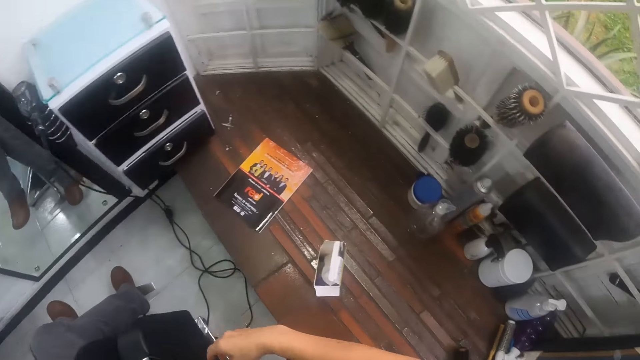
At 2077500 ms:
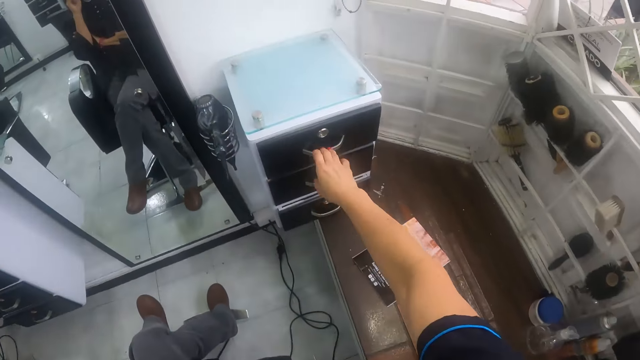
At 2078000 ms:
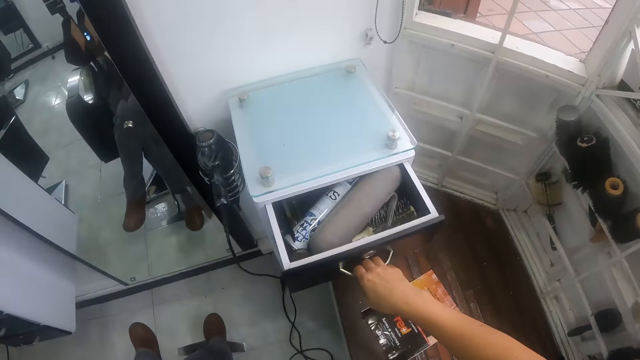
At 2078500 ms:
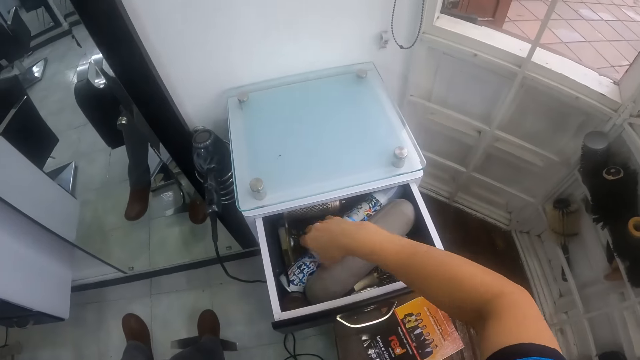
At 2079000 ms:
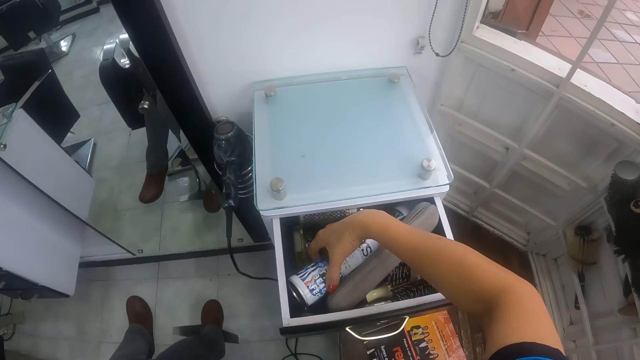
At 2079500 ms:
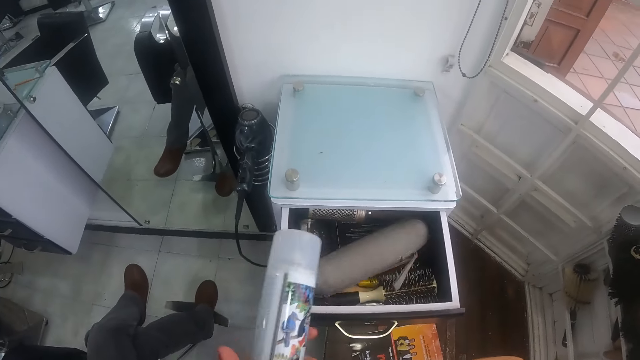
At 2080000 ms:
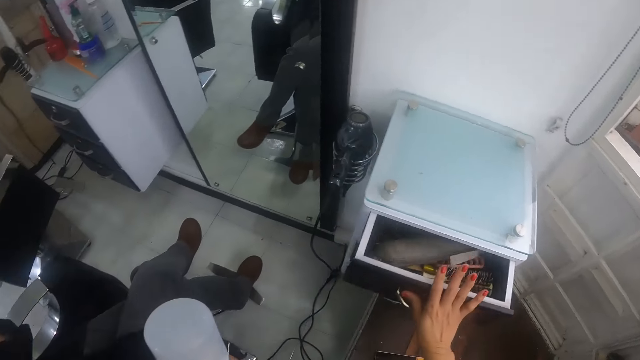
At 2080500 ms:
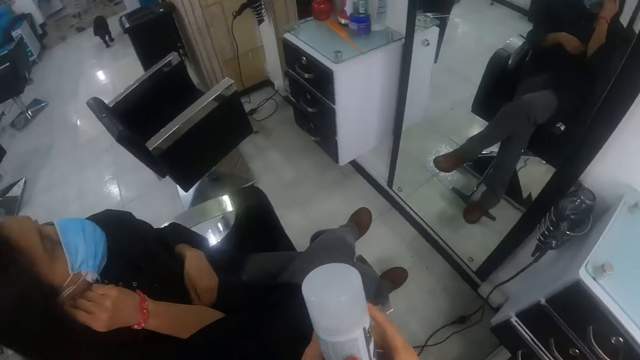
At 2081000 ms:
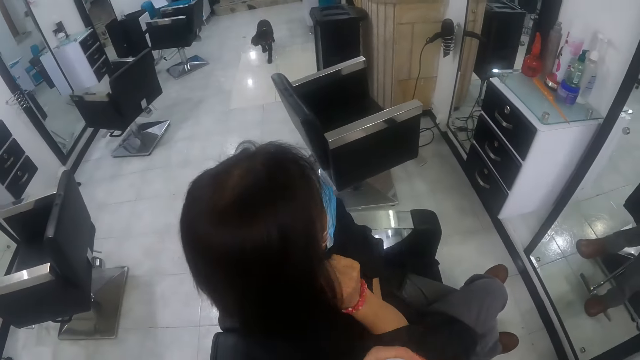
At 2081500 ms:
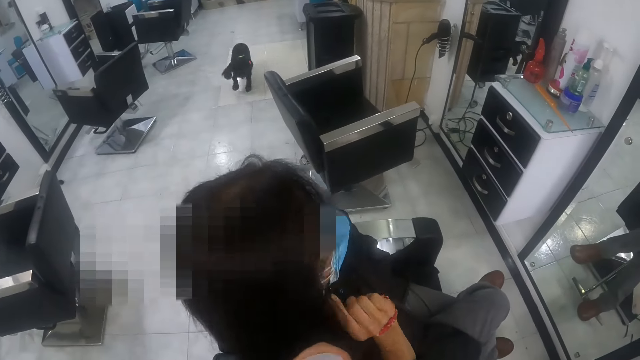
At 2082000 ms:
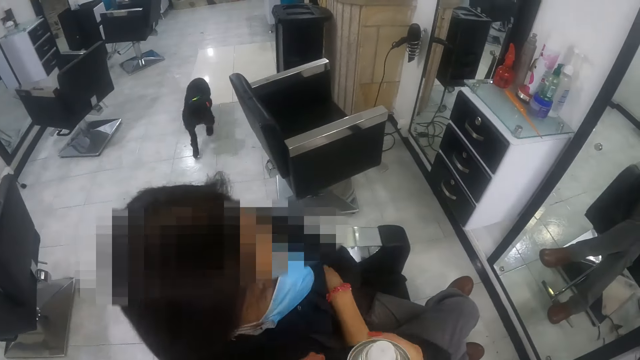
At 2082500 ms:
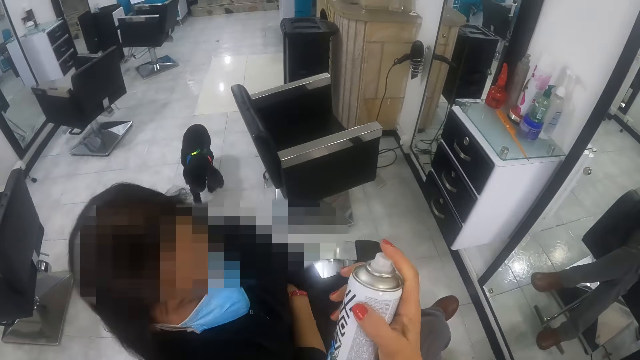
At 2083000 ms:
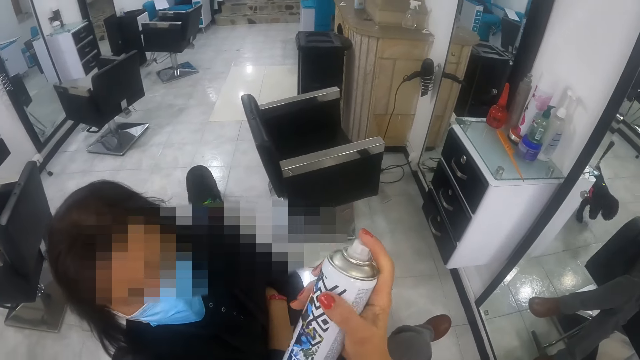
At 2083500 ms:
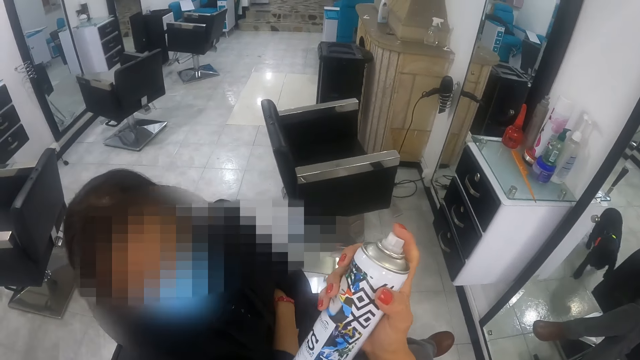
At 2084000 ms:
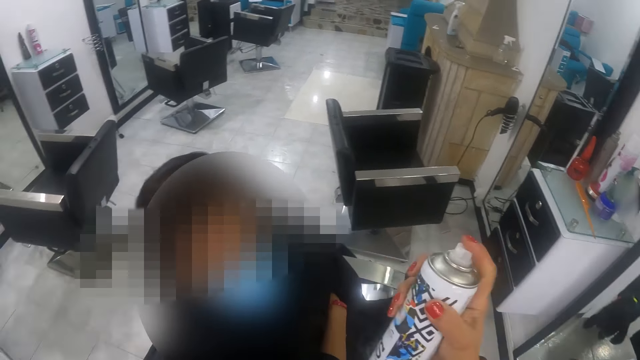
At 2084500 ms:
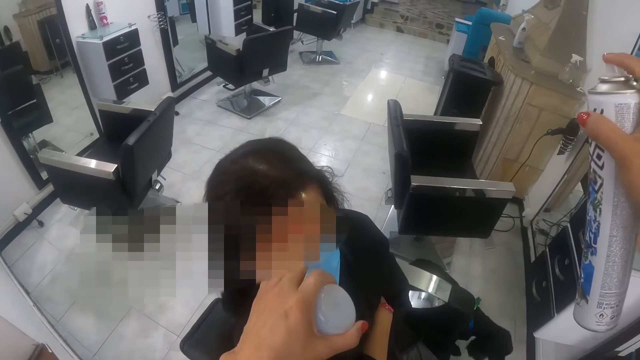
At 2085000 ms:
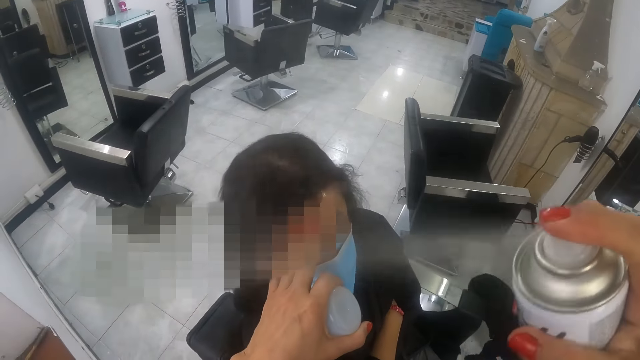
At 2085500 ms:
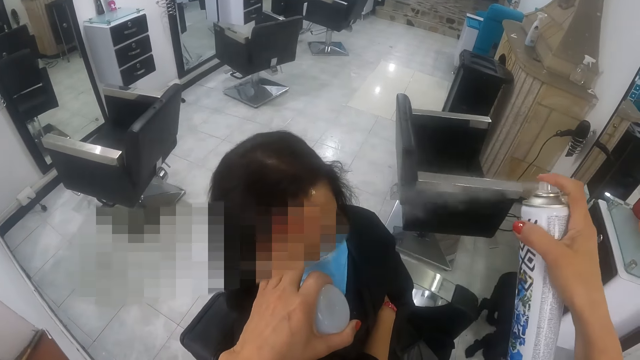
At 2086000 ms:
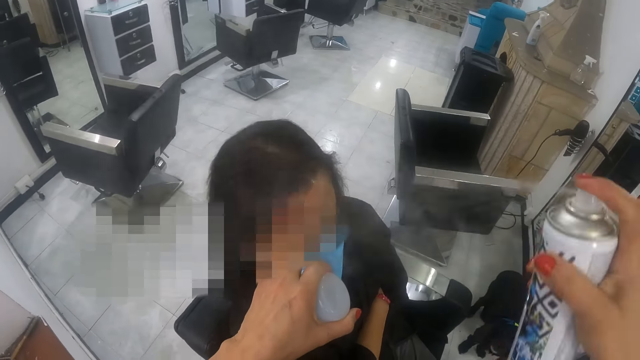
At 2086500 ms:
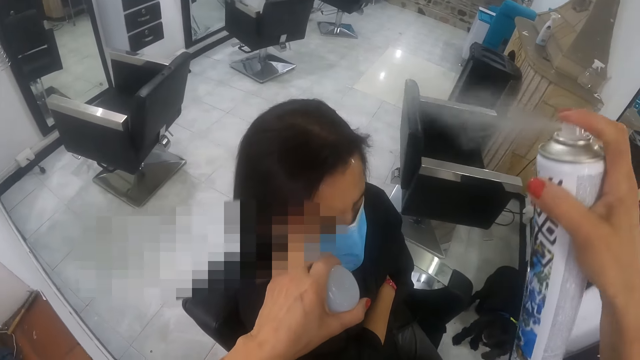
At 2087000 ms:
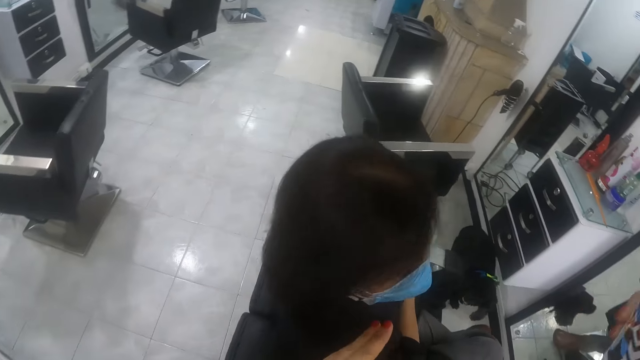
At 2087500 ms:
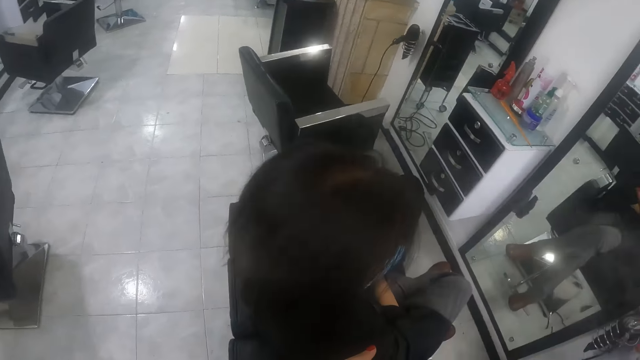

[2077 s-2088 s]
The camera wearer opens a drawer with her right hand. She carries a can from the drawer with her right hand. She sprays a woman's hair with liquid from the can in her right hand.

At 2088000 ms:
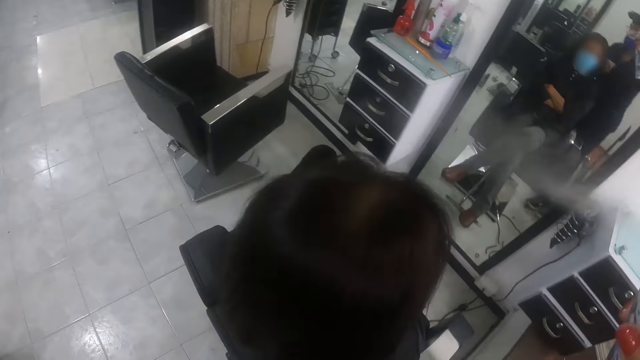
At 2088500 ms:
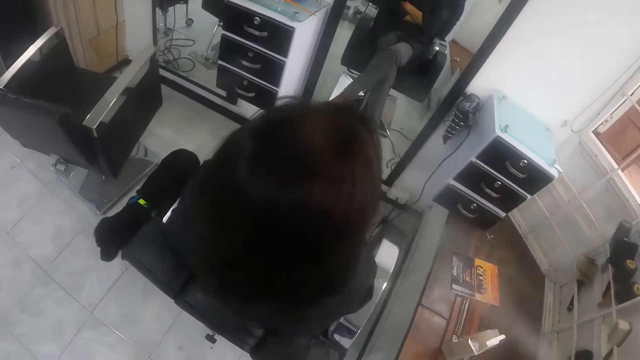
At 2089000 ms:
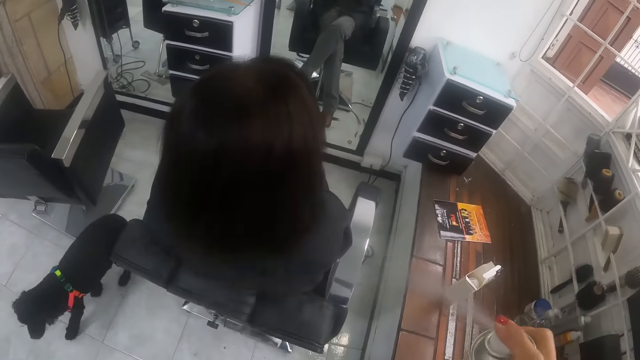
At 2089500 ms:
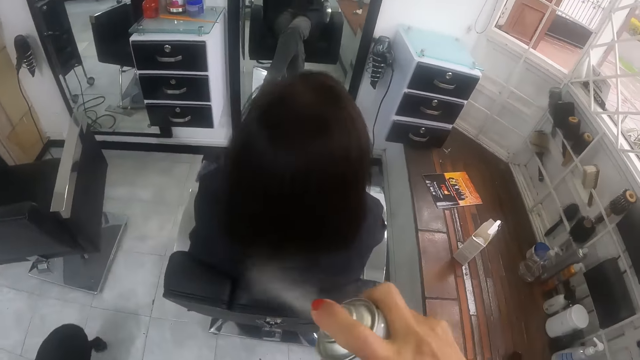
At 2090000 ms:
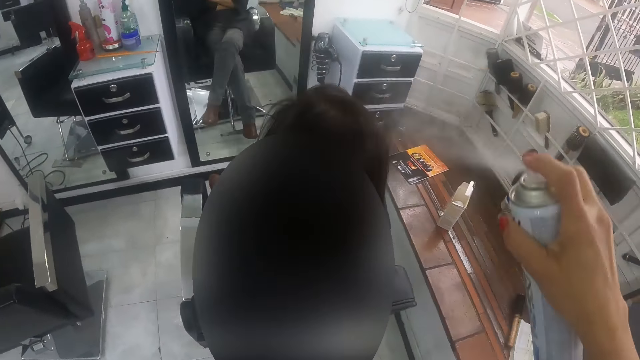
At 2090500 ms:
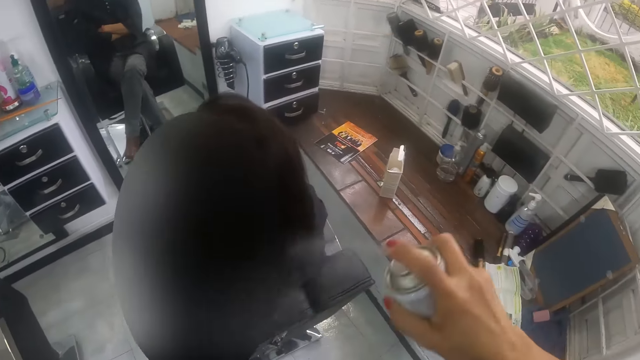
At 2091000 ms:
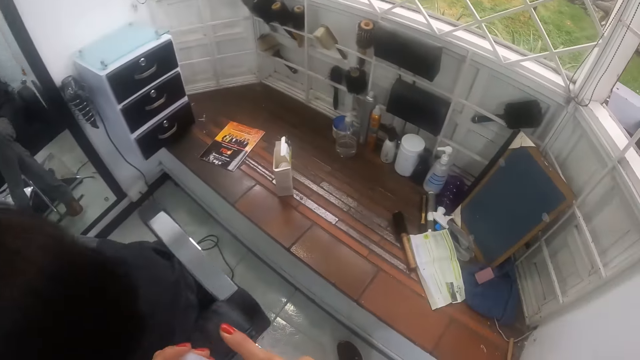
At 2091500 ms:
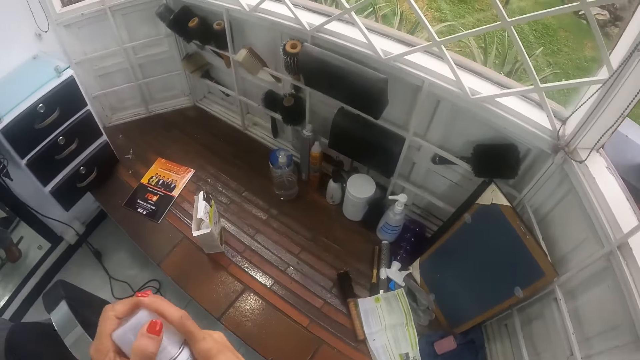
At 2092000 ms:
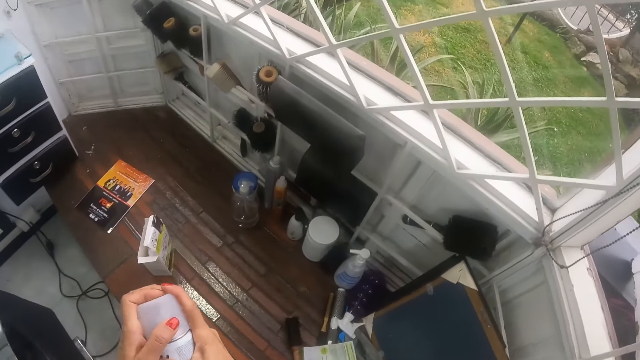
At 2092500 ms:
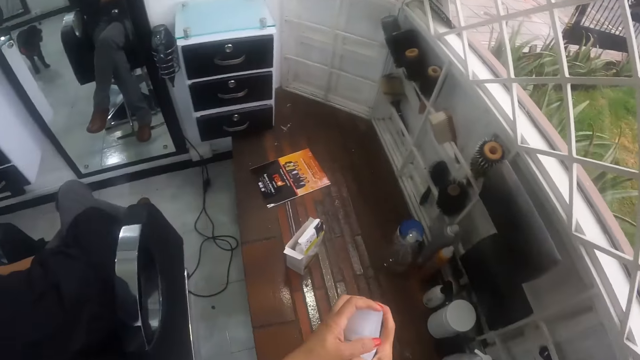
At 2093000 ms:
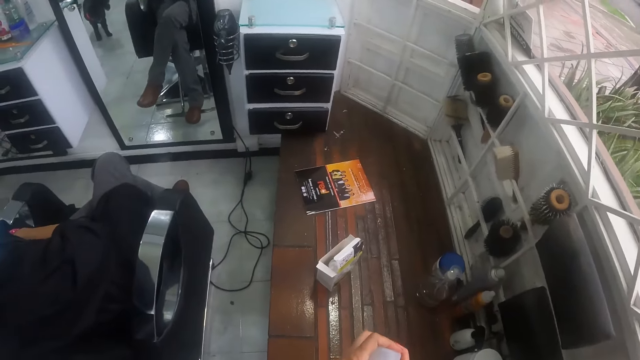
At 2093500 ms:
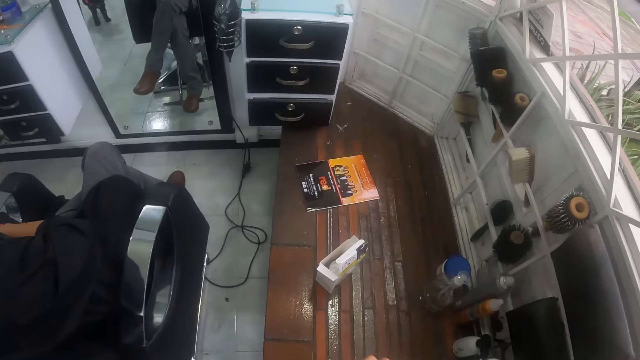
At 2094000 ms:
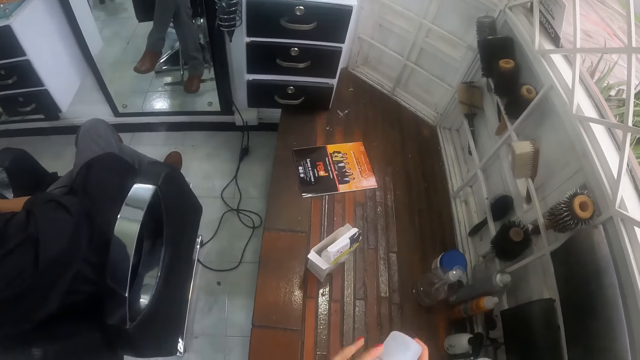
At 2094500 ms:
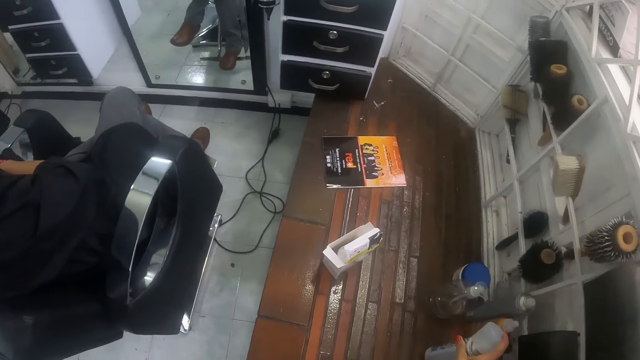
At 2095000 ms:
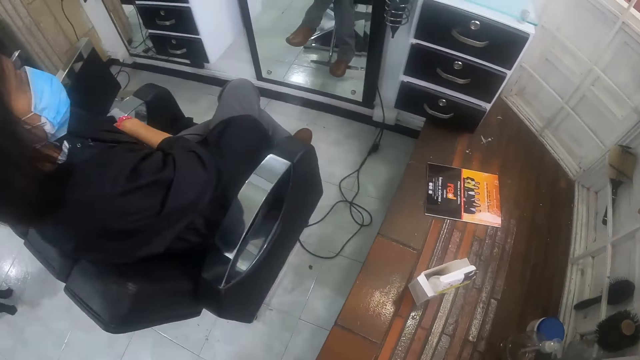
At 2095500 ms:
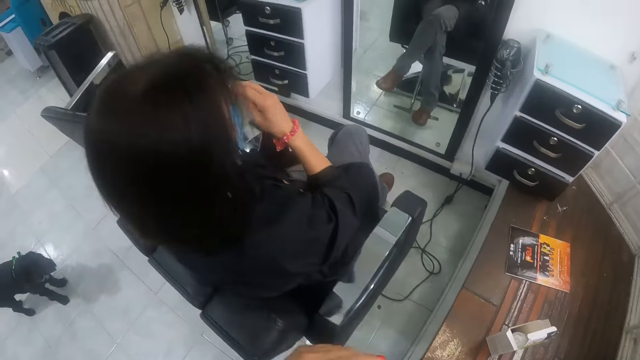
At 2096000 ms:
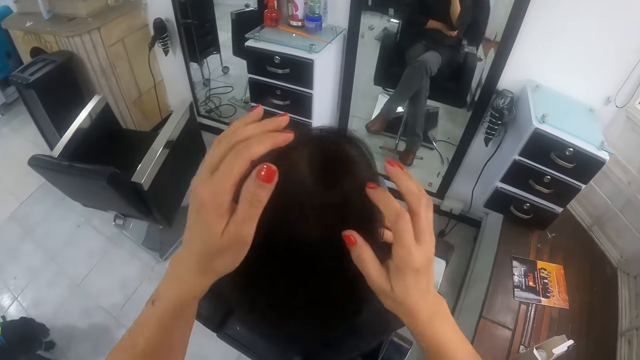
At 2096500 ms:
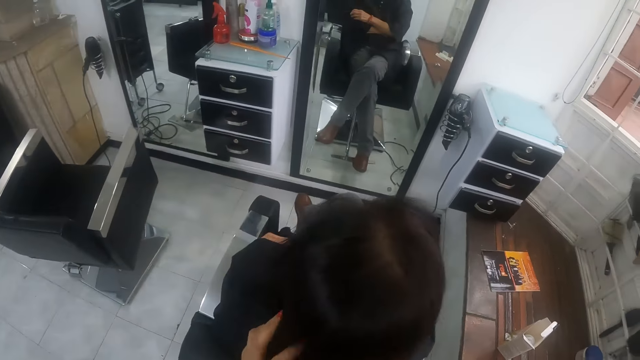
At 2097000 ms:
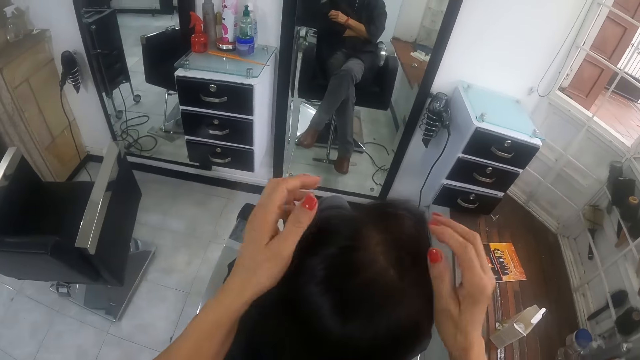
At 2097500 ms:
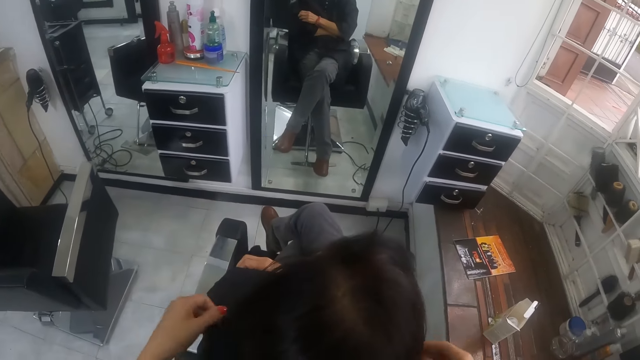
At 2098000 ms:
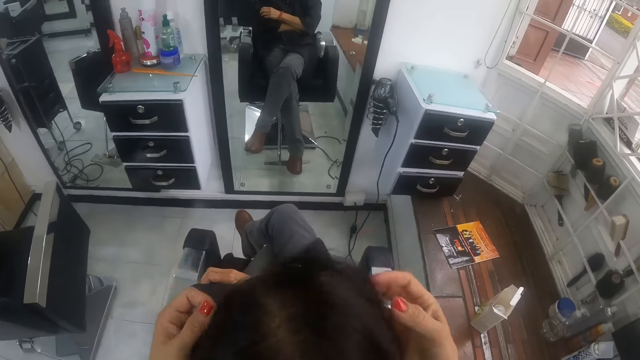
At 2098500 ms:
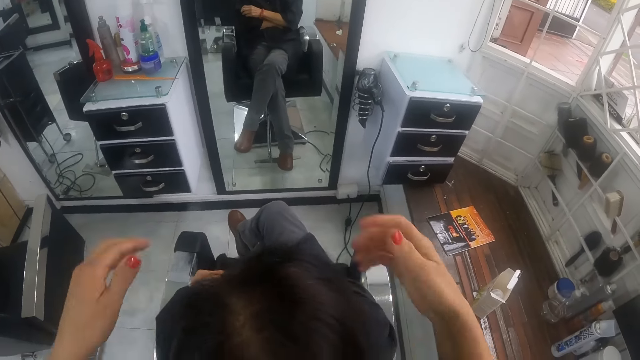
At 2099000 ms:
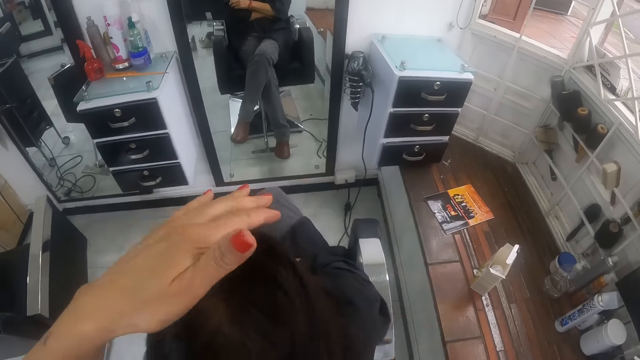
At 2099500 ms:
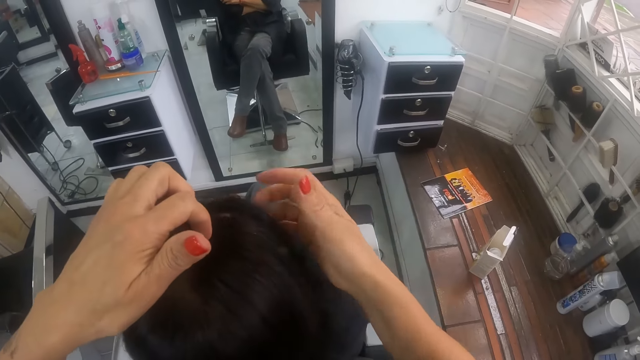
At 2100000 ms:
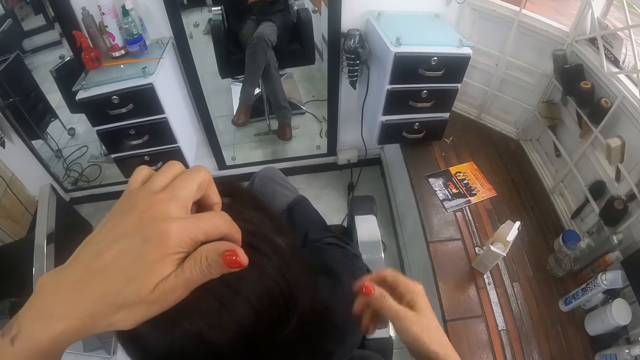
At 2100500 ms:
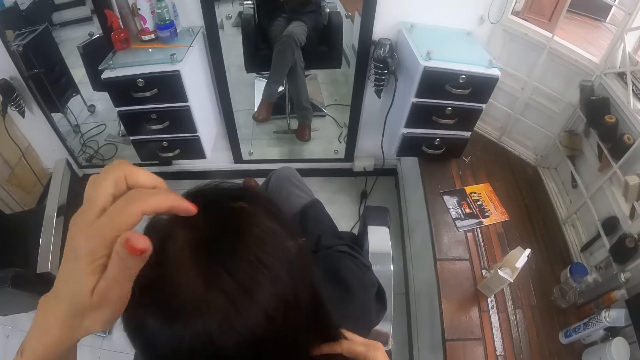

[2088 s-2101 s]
The camera wearer closes the can with a cover in her left hand. She drops the can on the table with her right hand. She smoothens a woman's hair with both hands.
